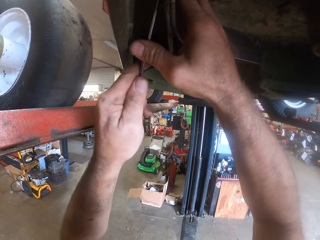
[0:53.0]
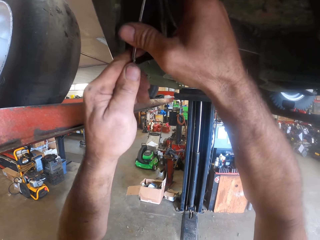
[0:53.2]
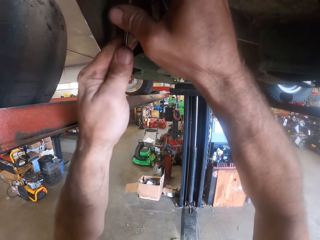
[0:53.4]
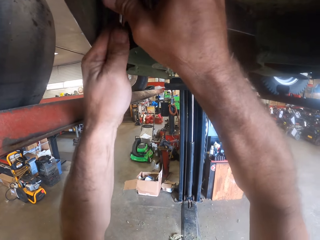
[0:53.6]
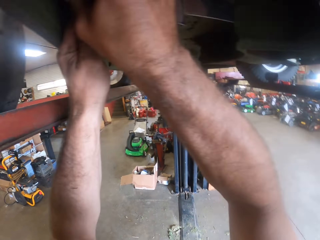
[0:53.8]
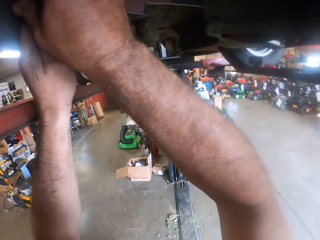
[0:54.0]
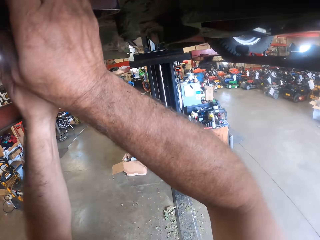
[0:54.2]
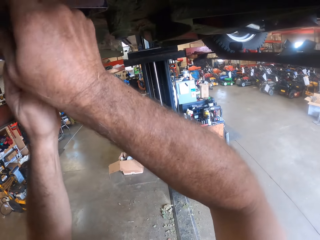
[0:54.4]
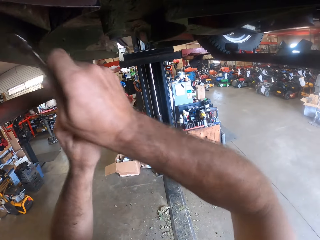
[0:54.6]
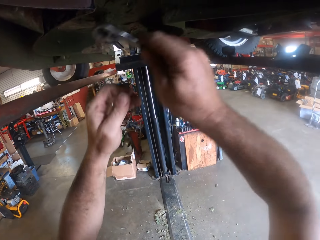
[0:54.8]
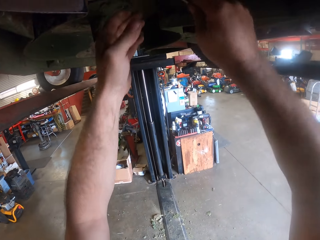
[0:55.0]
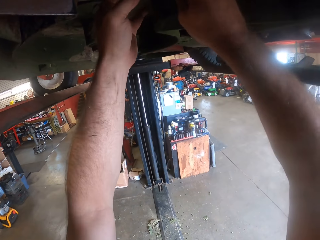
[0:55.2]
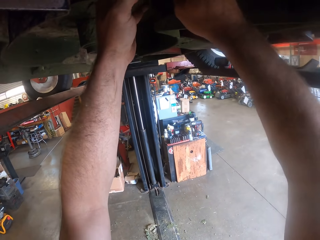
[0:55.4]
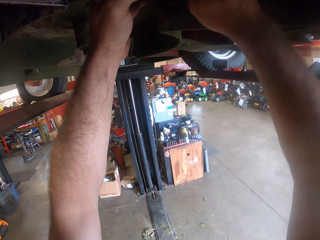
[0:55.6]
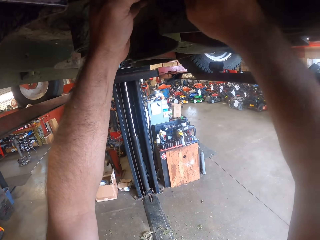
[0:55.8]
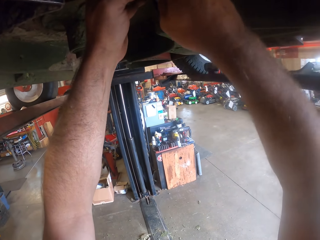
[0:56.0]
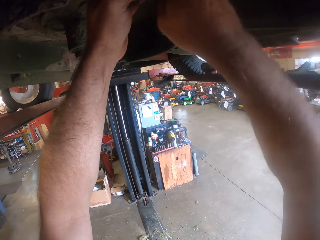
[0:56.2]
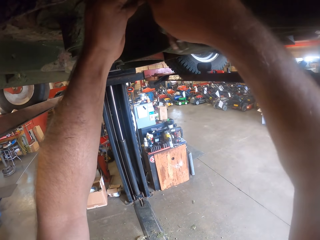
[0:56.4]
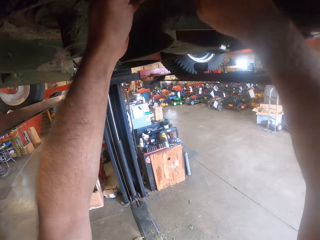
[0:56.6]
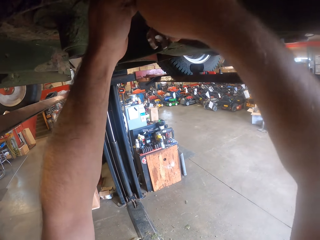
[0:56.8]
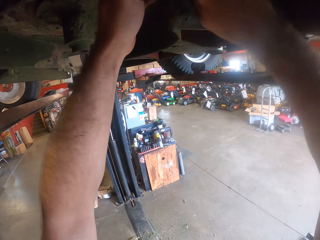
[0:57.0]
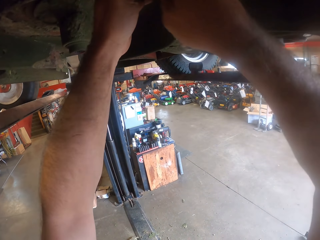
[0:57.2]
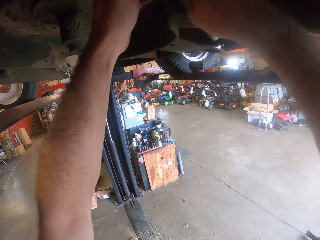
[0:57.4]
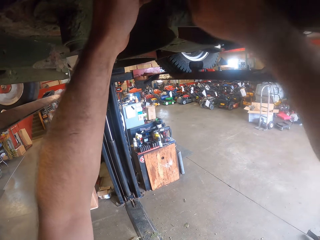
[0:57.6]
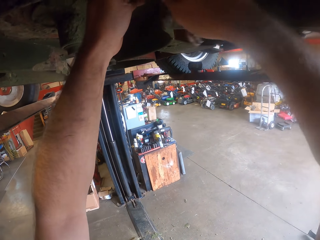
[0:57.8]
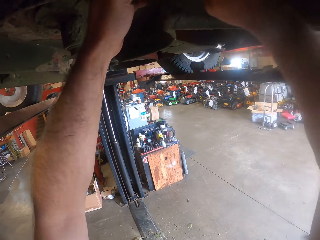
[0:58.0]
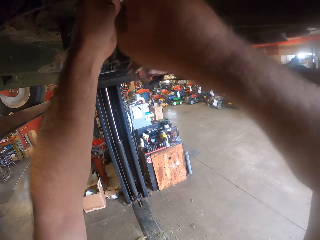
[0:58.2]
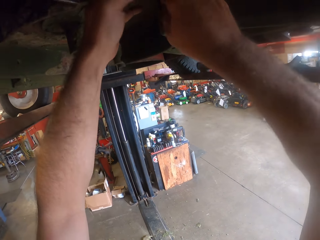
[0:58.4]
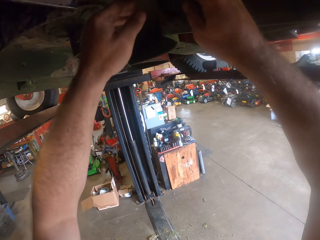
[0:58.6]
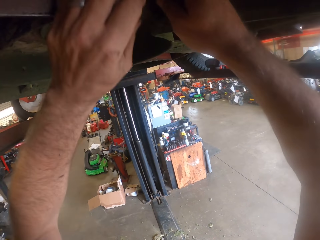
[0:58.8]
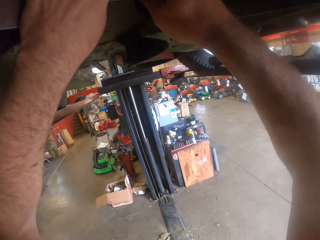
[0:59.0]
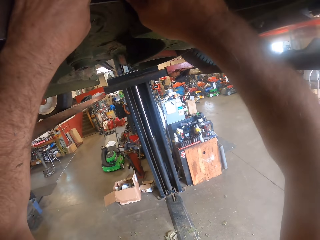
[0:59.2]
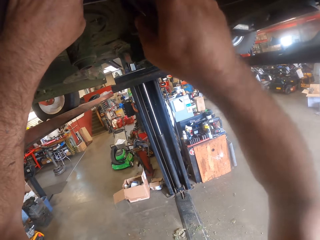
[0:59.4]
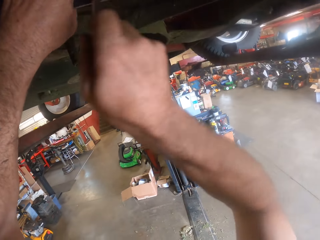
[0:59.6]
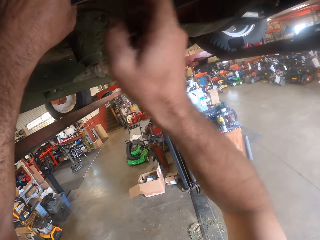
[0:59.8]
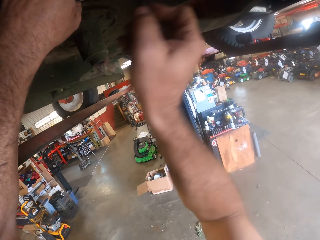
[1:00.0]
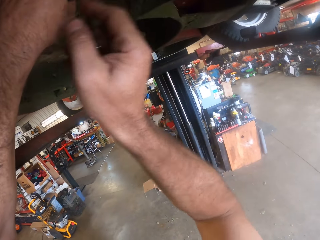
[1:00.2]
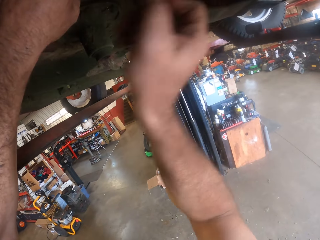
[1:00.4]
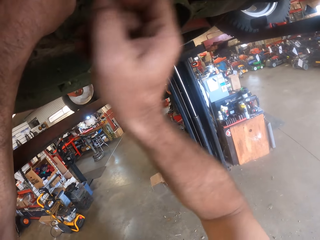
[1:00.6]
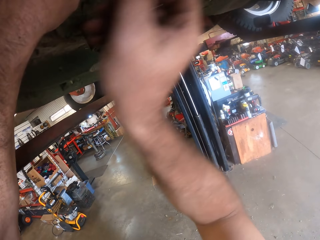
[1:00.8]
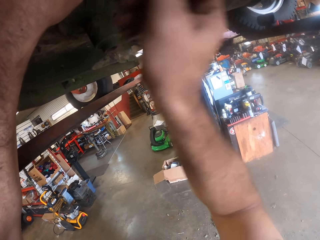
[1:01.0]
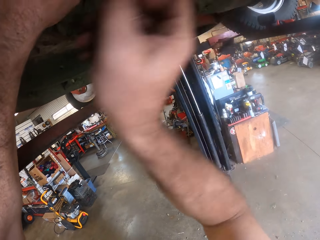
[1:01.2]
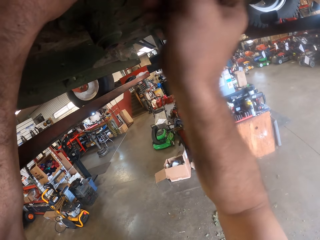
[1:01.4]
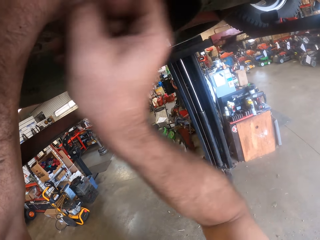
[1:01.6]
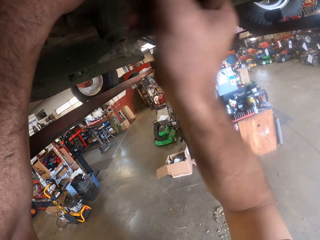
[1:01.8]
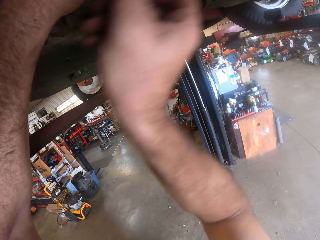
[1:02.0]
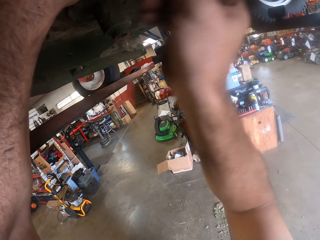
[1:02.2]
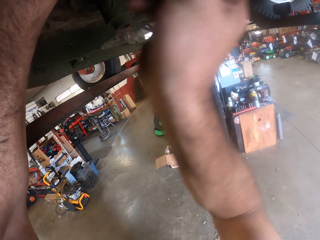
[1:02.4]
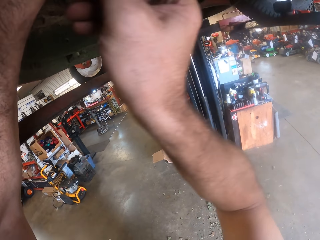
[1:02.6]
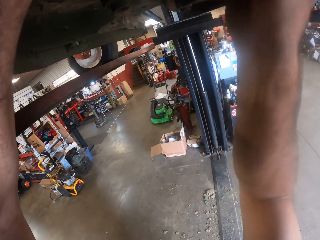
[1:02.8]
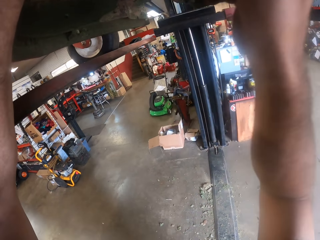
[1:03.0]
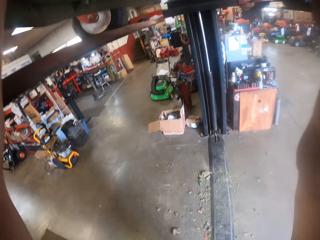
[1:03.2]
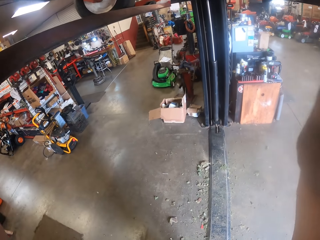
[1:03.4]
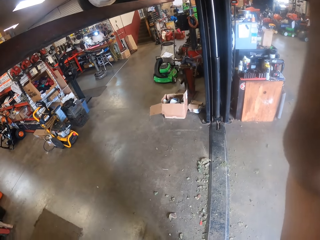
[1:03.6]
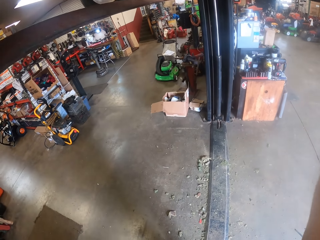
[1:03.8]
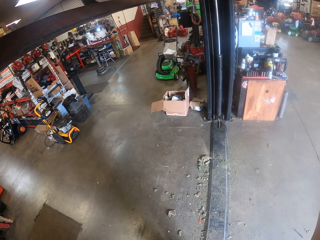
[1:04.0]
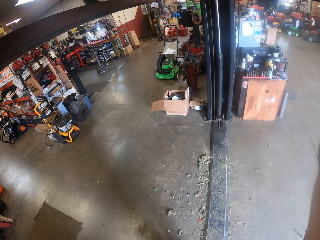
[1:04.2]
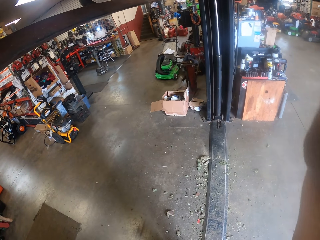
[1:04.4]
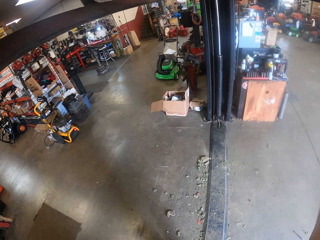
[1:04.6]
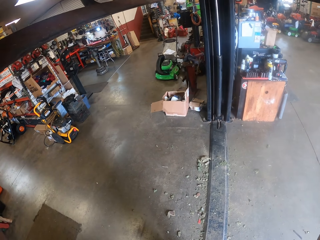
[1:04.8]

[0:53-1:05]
The camera wearer tightens another bolt under the lawn mower or car with the spanner in both hands.

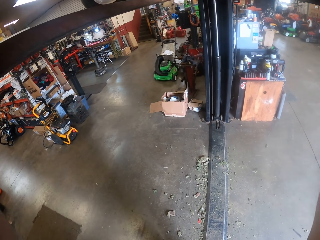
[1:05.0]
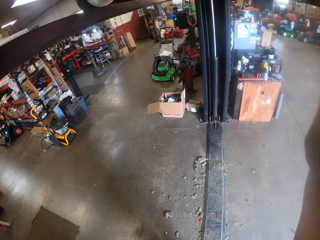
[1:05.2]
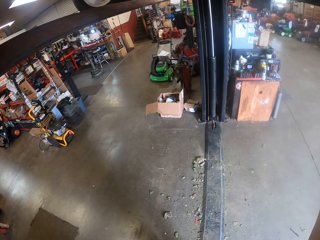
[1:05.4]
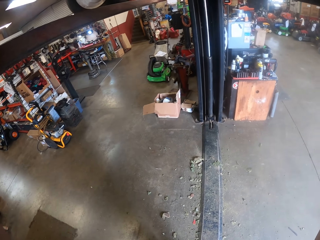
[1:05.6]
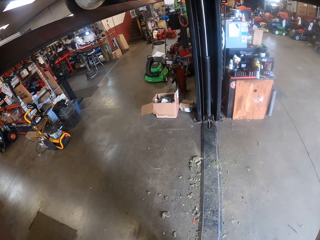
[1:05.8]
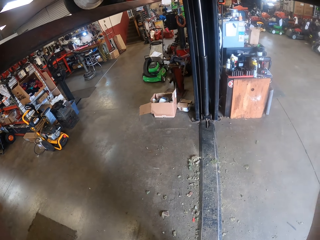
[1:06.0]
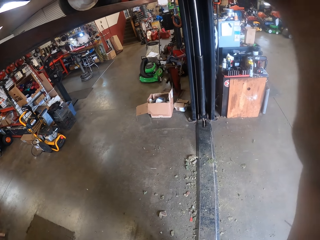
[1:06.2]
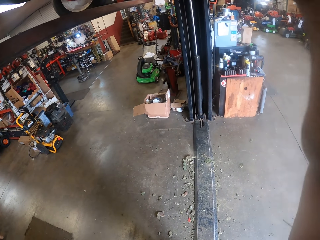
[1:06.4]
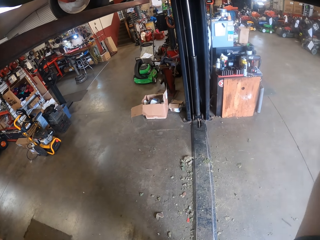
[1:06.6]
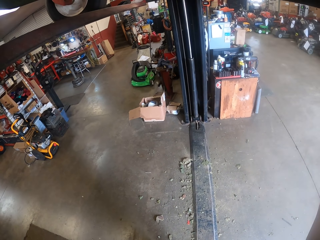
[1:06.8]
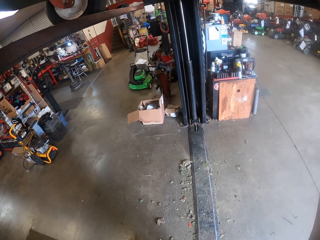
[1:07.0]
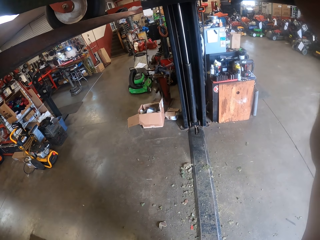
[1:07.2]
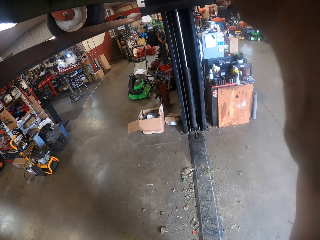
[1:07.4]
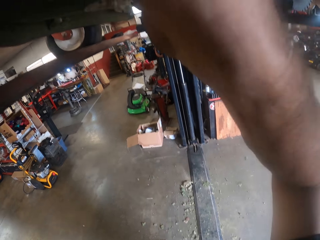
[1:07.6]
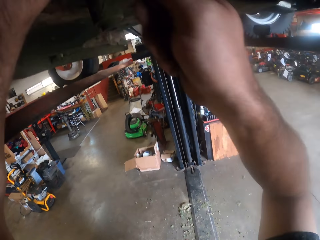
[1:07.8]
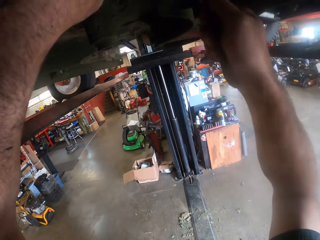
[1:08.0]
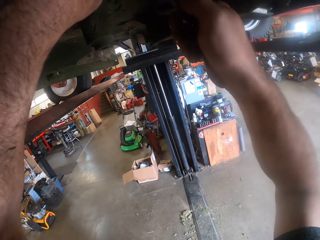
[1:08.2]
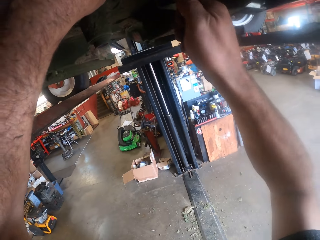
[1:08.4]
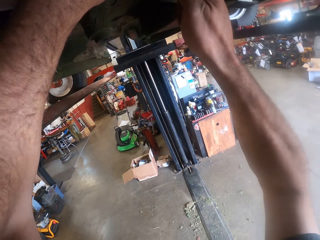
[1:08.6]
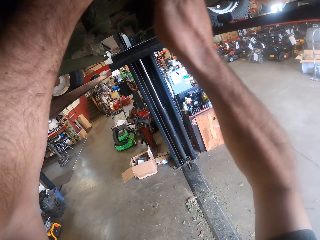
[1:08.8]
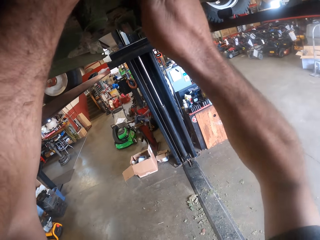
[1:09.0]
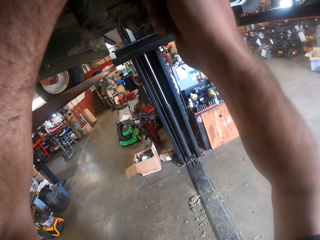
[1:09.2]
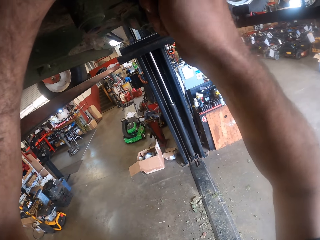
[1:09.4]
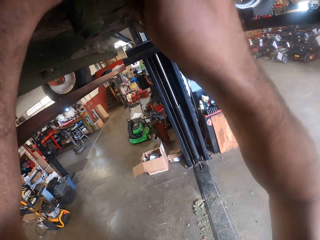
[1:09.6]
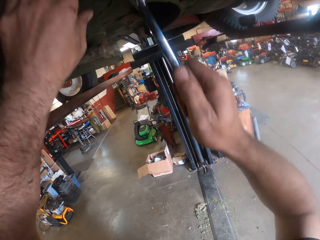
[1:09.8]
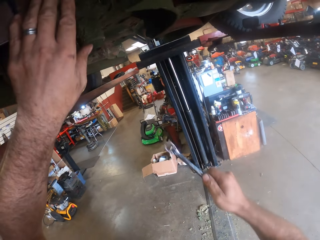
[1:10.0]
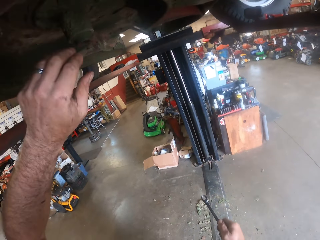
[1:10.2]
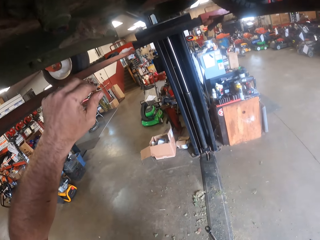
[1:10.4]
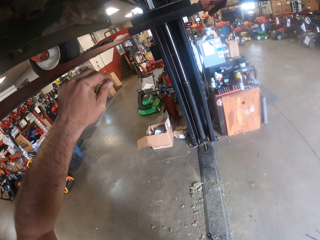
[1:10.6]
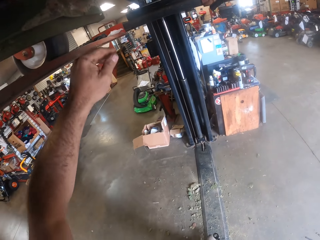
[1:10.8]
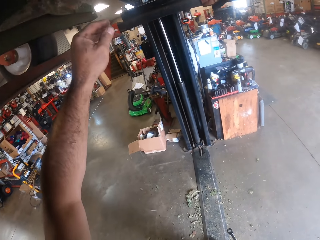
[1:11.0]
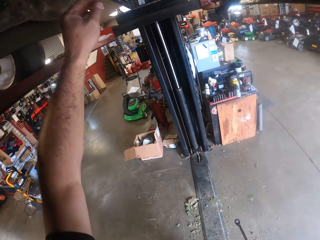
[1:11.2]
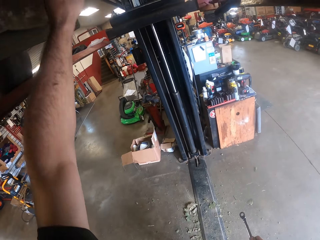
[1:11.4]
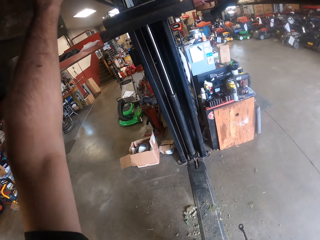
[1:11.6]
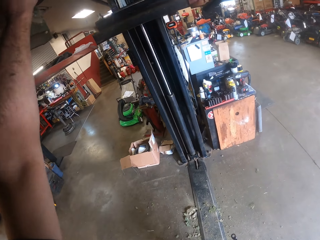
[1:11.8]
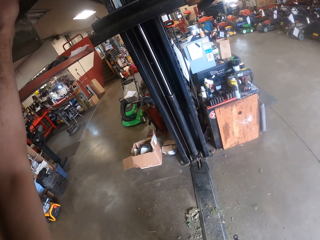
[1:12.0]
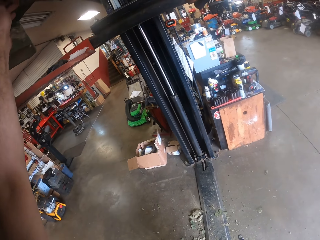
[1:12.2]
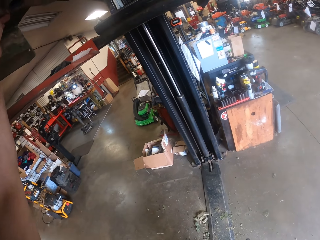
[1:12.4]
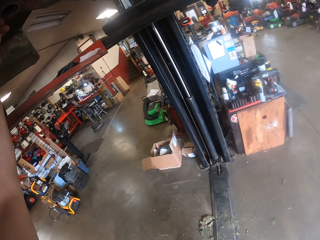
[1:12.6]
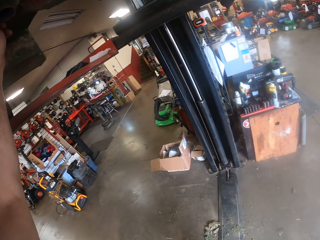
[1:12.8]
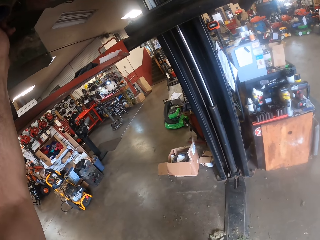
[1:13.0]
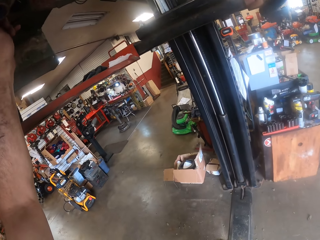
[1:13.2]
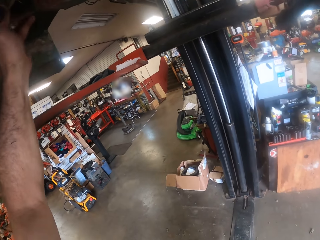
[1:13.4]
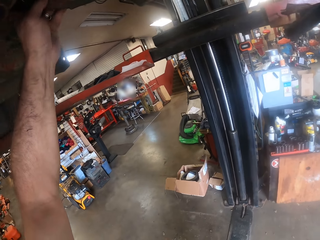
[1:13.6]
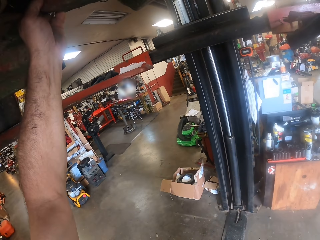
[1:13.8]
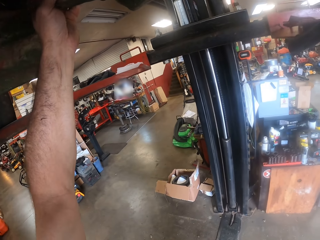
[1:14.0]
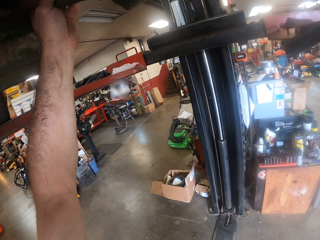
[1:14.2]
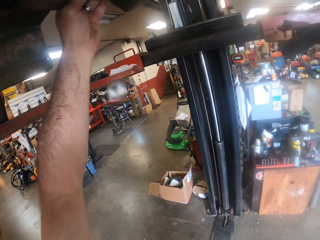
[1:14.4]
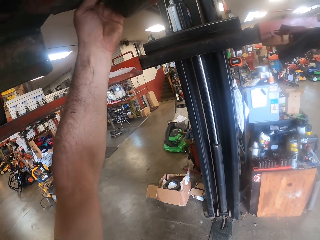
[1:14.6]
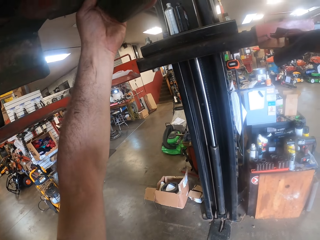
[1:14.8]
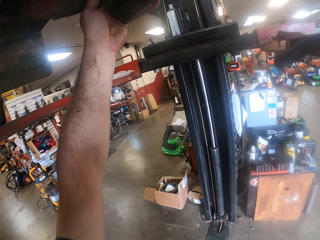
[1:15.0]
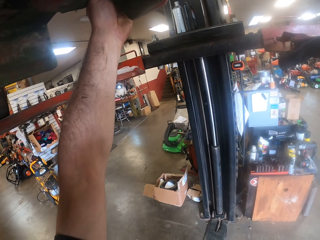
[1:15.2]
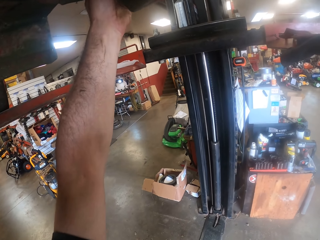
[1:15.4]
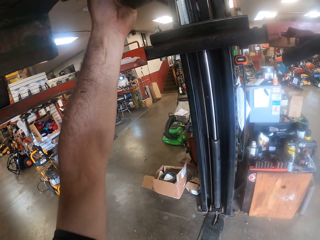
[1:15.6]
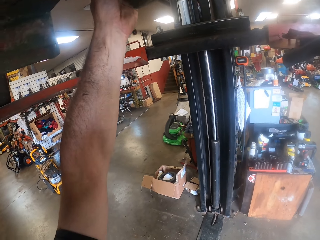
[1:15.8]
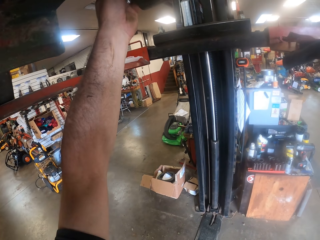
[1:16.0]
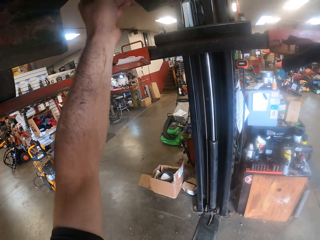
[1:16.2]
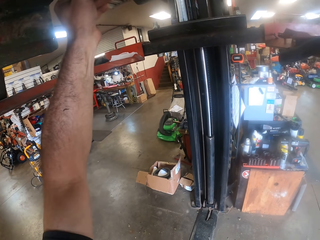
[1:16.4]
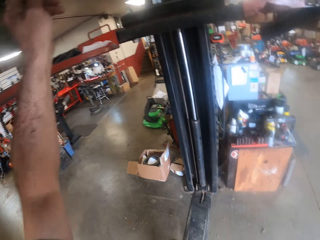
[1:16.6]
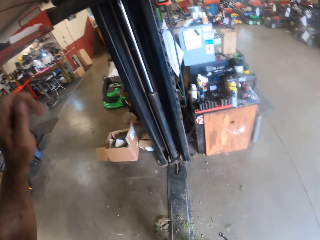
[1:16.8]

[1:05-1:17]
The camera wearer removes both hands from underneath the lawn mower. He touches a part underneath the lawn mower with his left hand.
